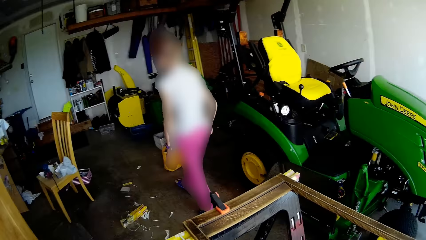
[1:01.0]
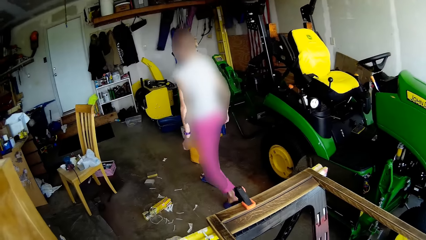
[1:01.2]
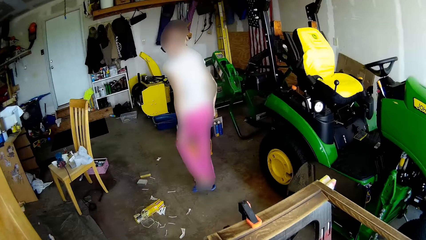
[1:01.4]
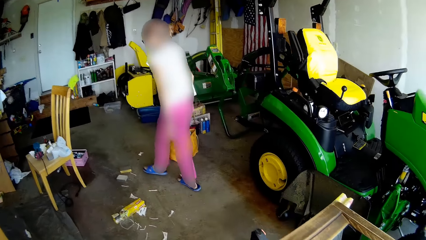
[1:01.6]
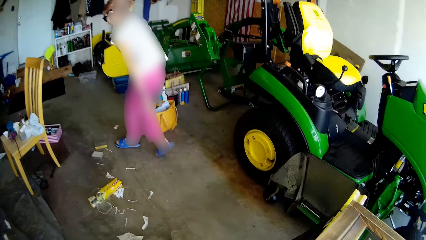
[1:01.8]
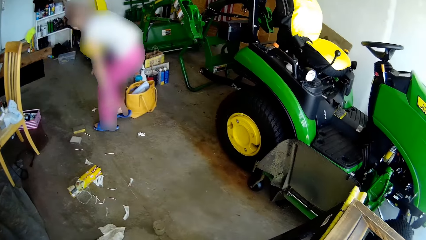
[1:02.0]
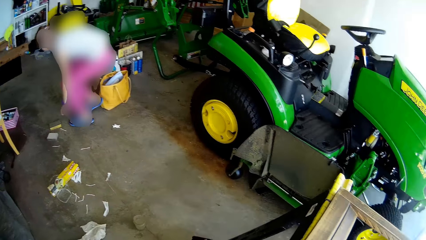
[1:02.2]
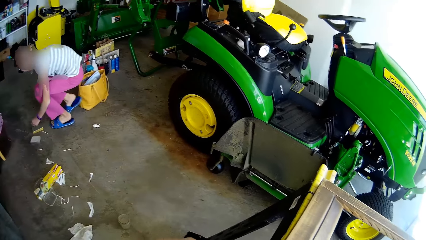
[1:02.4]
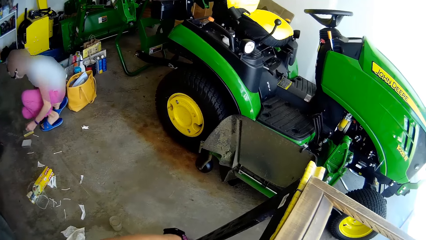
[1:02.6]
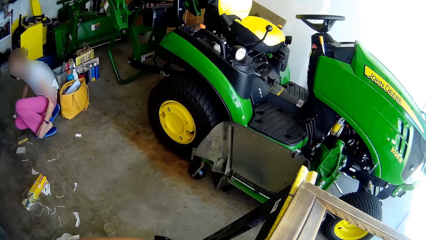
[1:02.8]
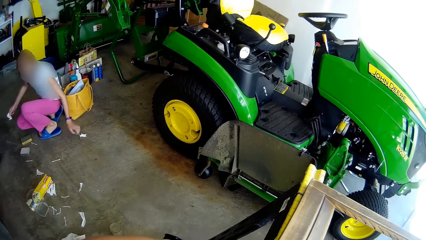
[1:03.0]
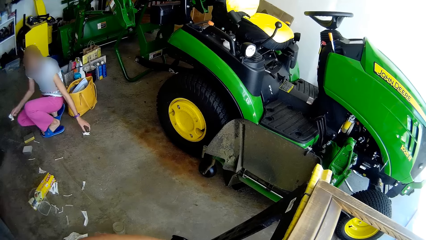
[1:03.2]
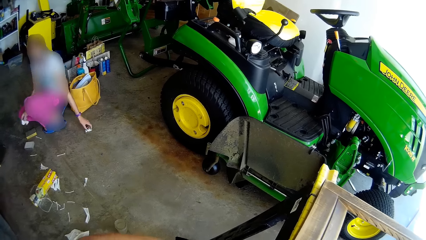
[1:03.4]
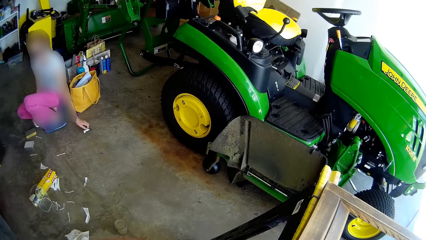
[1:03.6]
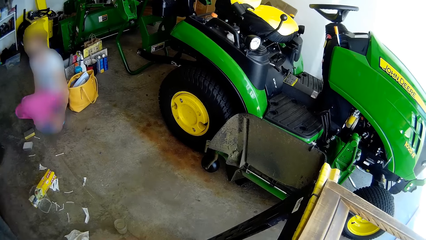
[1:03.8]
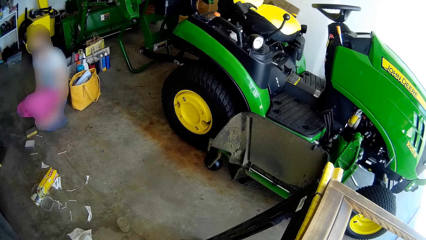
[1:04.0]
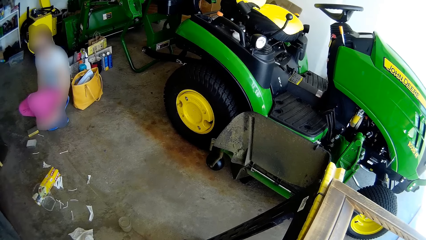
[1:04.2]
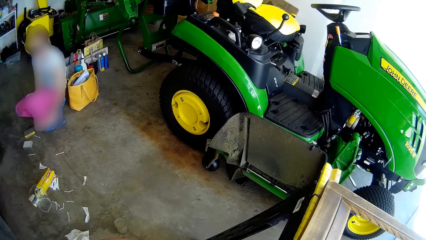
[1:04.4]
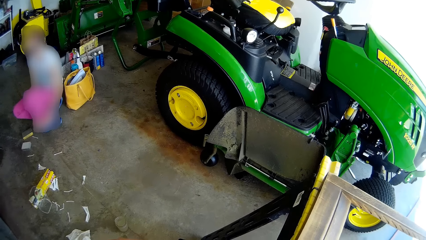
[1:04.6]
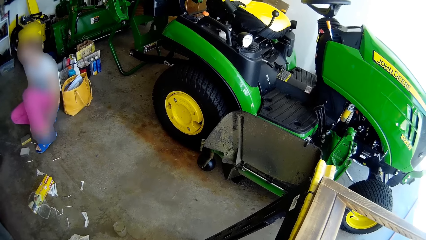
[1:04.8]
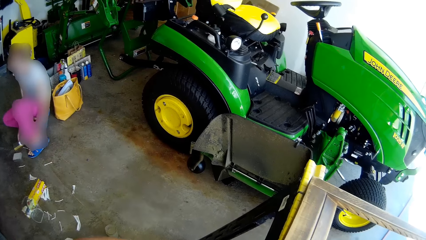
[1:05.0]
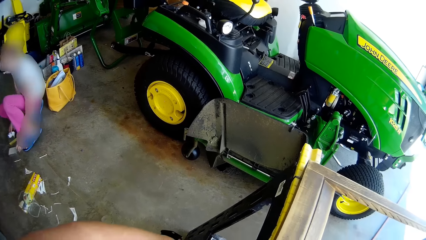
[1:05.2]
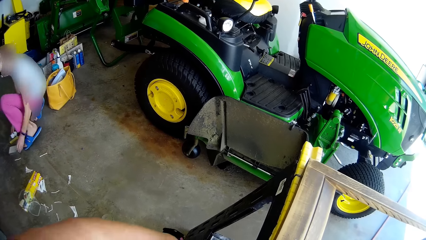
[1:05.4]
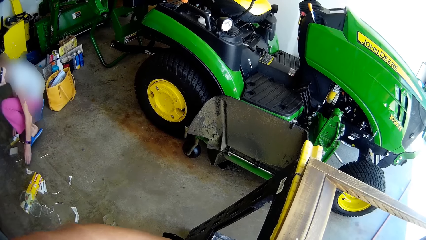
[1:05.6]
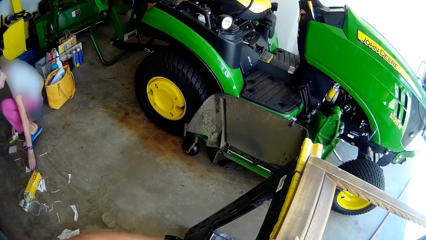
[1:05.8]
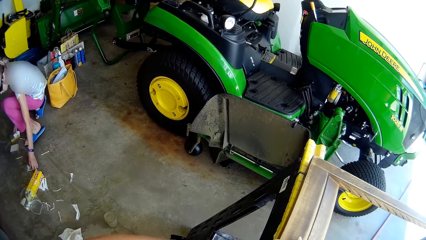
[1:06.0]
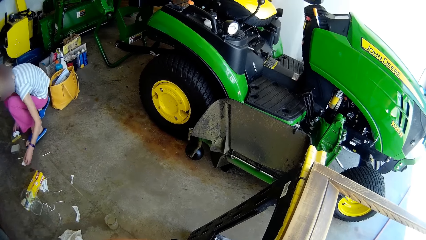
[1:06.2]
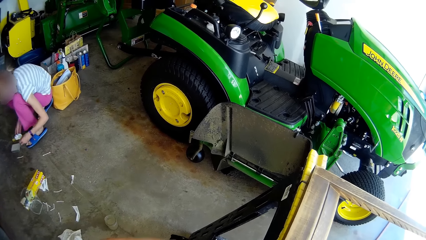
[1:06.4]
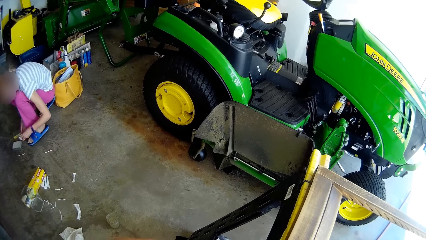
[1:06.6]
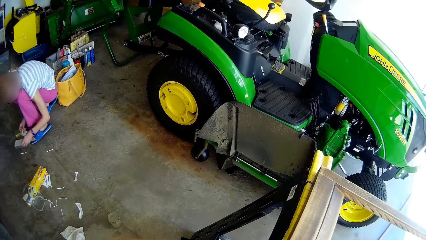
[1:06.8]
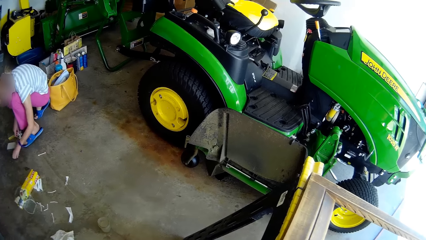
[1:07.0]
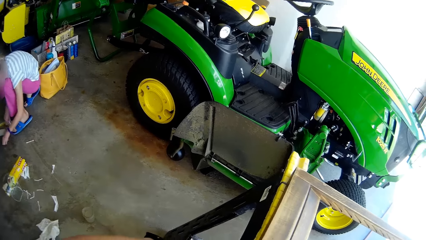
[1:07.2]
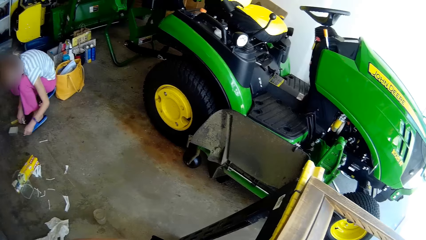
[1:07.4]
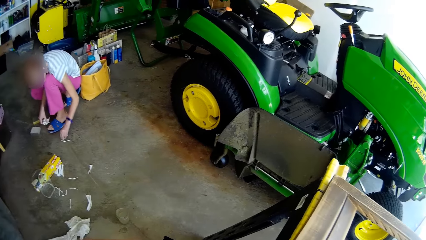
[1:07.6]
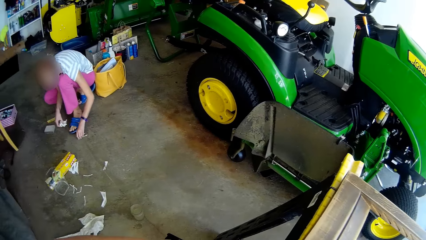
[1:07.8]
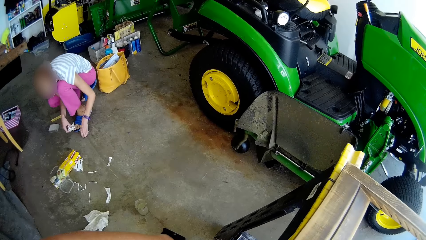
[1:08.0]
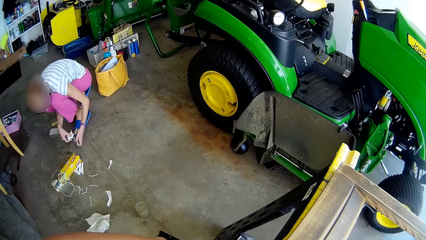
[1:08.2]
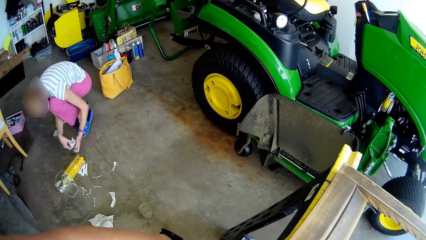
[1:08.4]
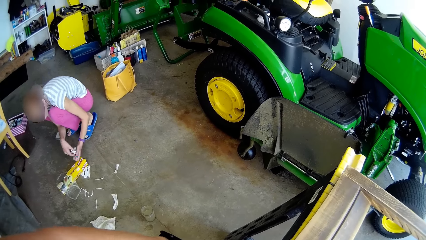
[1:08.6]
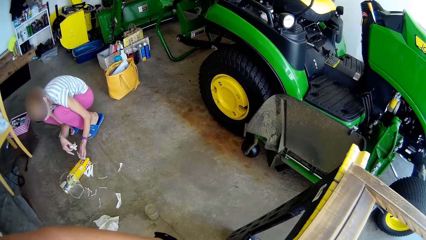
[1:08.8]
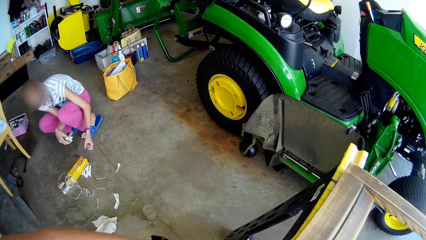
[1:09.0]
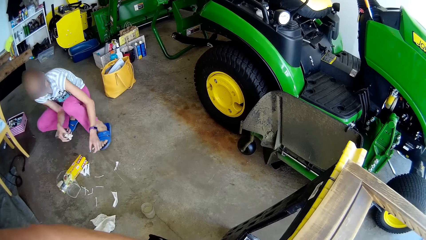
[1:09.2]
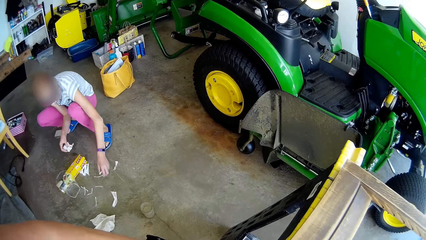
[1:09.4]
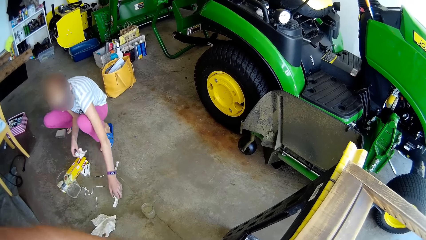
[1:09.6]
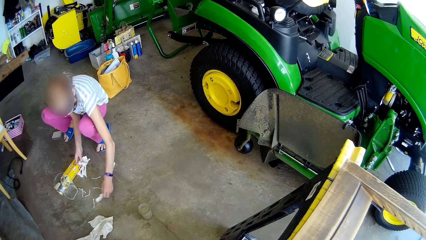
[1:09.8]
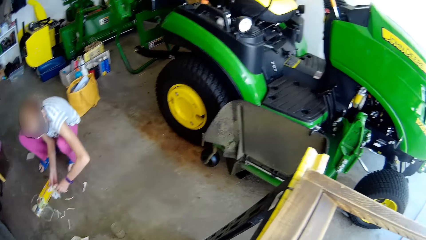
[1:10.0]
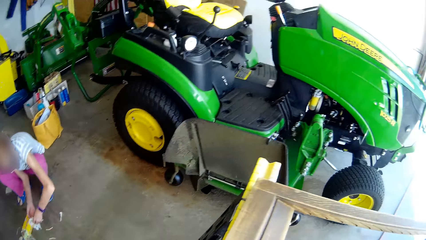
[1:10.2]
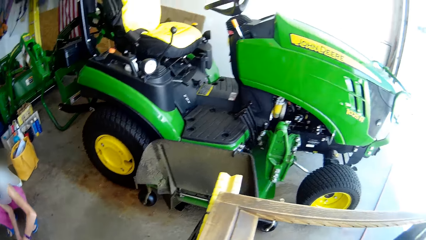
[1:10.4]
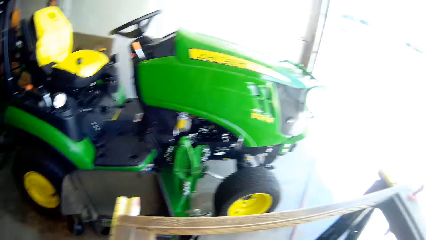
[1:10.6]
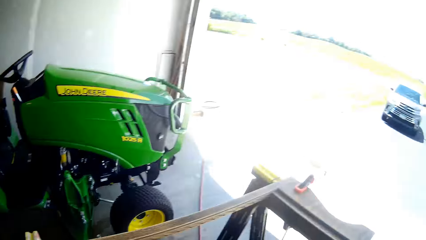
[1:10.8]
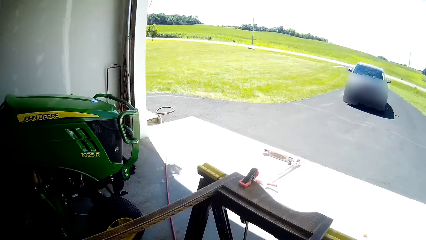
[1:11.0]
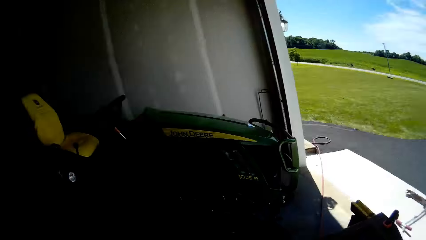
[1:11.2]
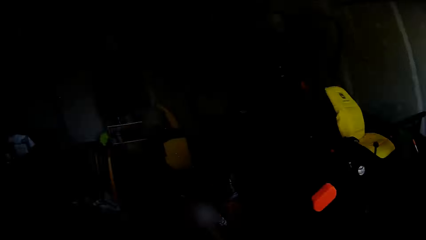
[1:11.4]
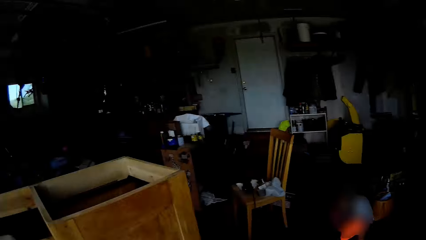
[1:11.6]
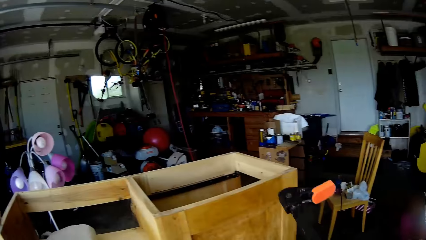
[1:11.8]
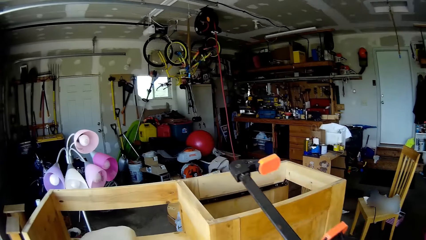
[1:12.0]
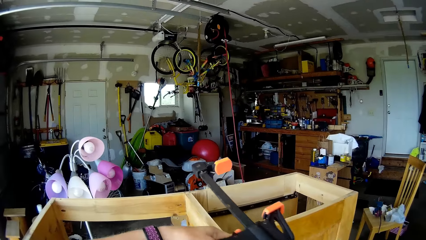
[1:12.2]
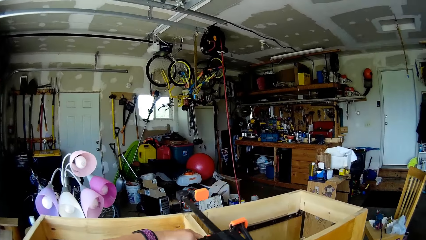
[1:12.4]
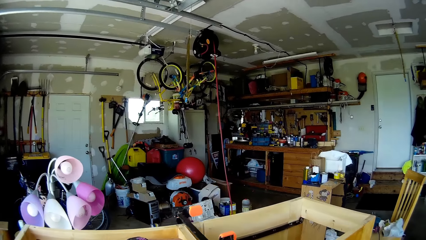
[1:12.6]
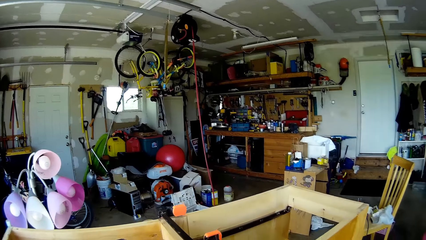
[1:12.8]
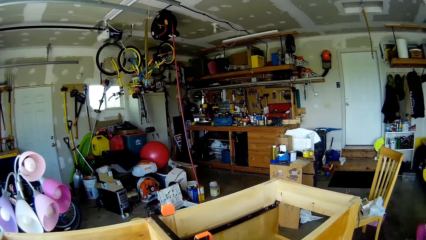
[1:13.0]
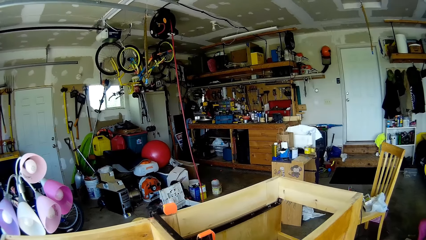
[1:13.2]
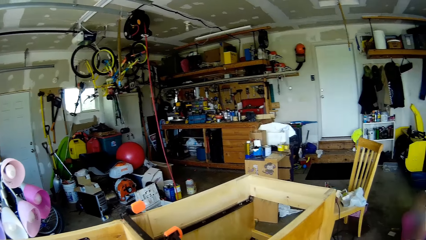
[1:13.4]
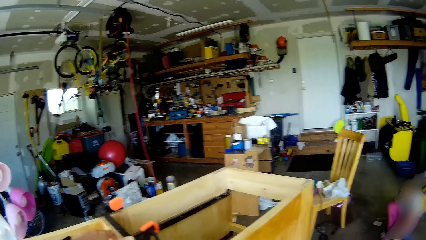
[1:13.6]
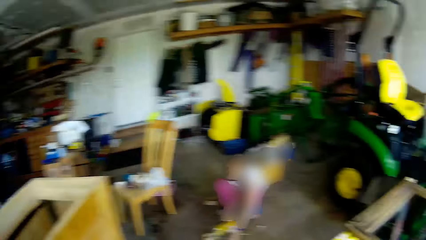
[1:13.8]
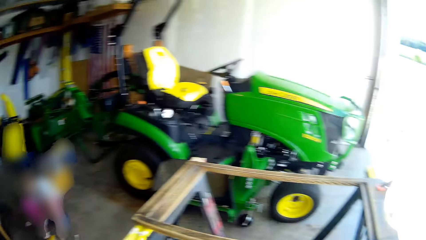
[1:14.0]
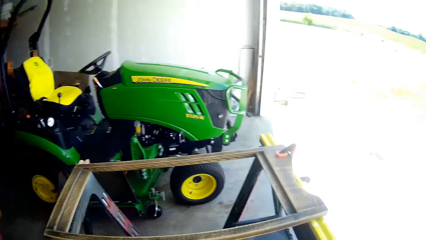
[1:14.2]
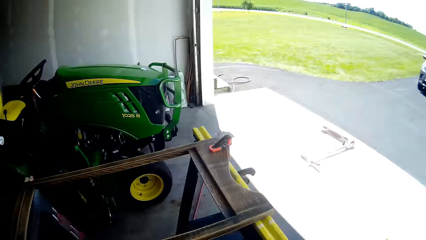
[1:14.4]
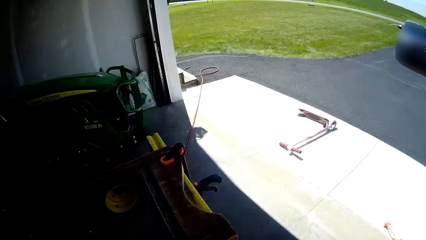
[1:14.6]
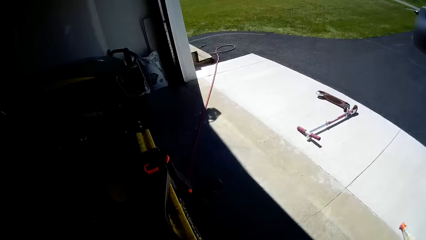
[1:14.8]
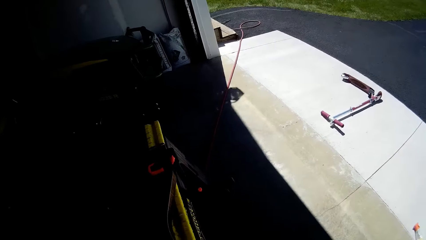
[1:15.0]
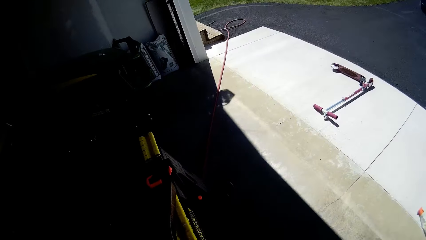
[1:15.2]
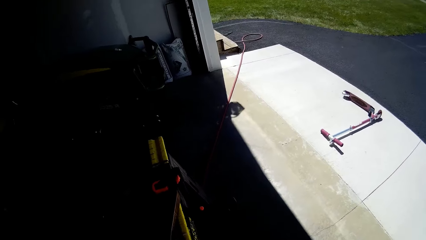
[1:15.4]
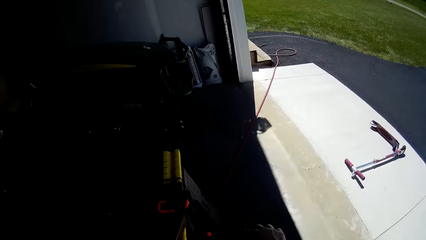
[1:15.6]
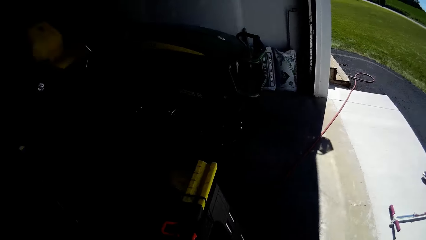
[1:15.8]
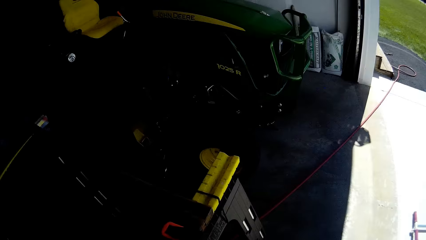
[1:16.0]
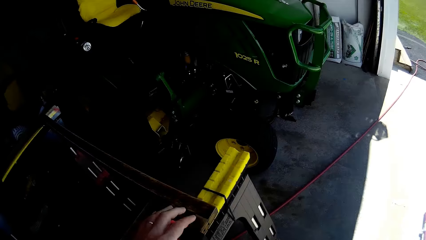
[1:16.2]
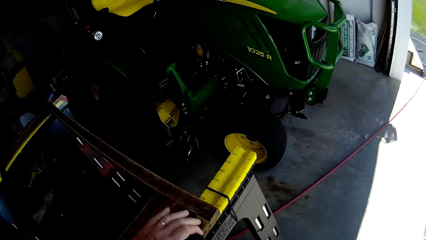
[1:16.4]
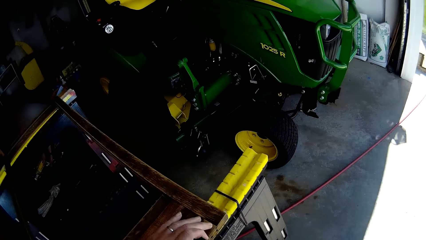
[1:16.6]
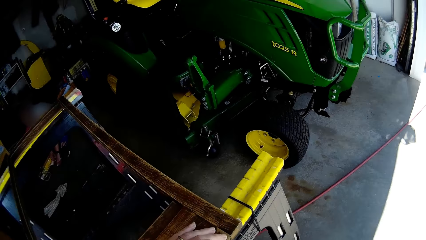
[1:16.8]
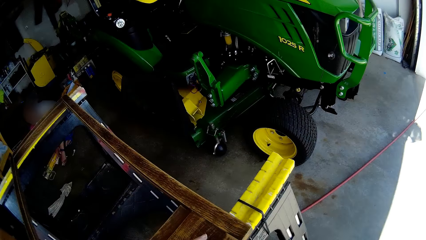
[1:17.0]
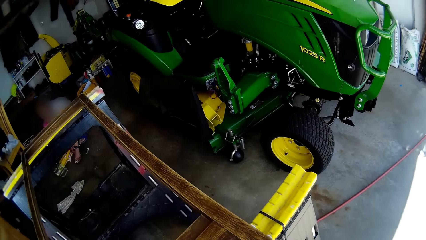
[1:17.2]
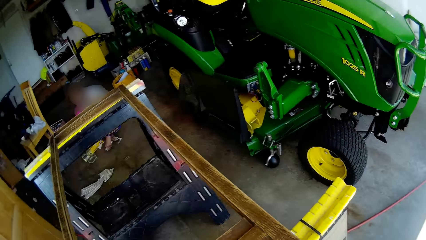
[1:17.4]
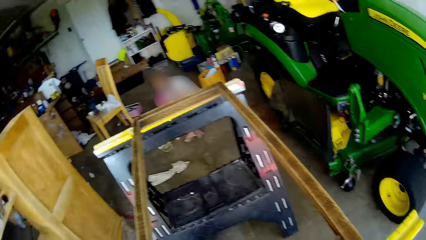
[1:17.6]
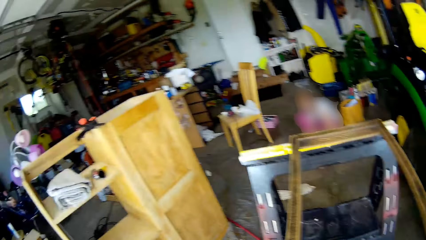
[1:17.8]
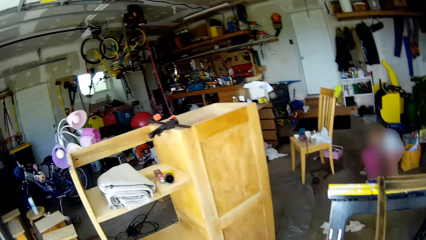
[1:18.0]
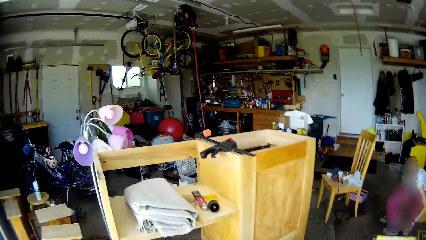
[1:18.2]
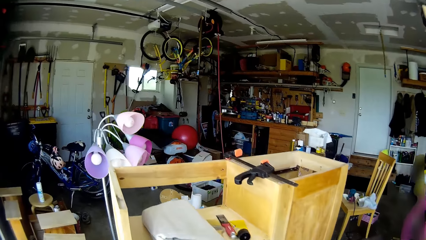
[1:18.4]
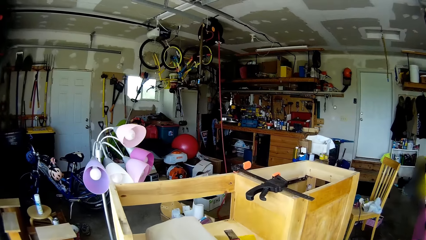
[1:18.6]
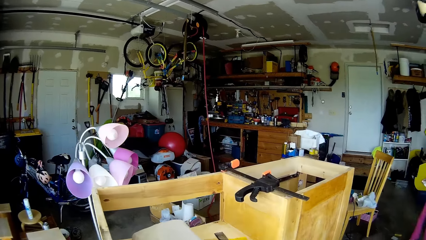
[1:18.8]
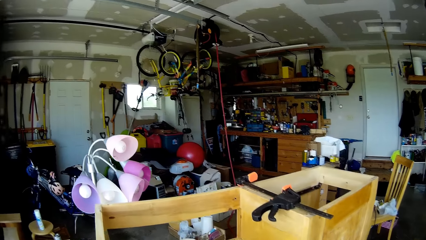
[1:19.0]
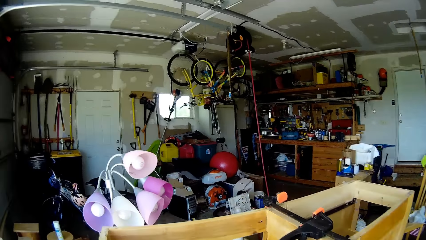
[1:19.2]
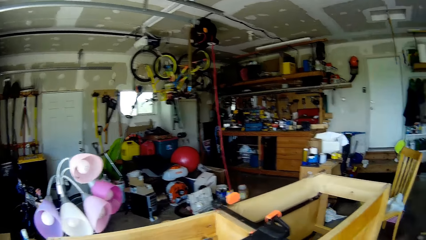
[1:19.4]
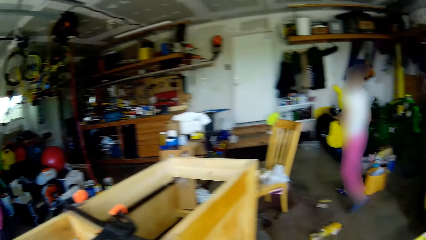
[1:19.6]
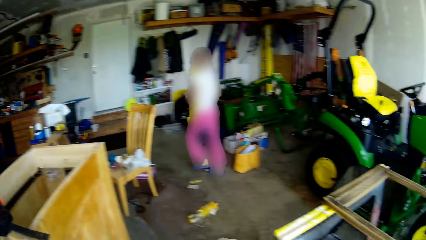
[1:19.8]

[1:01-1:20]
The girl picks up some pieces of paper from the garage floor with her hands. The girl picks up paper repeatedly. The camera wearer drops a clamp on the wooden shelf with her left hand. She removes a clamp from a wooden frame with her left hand.
